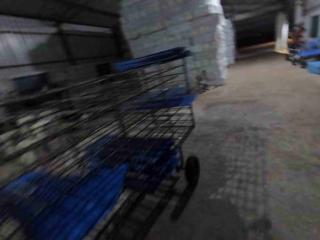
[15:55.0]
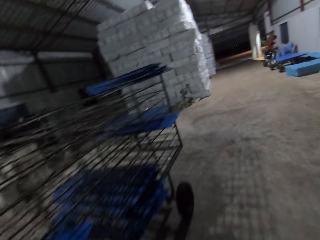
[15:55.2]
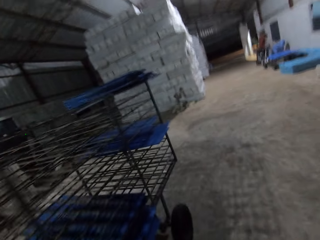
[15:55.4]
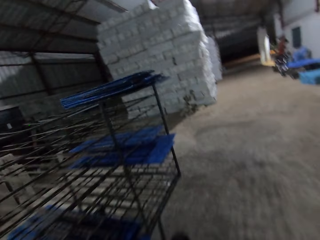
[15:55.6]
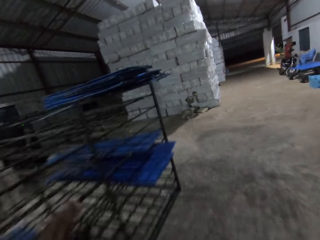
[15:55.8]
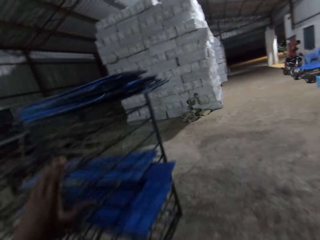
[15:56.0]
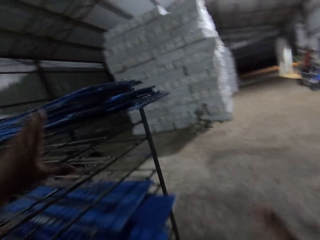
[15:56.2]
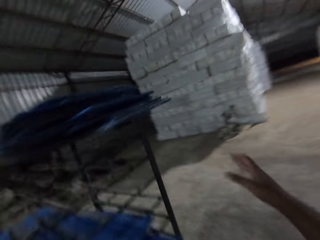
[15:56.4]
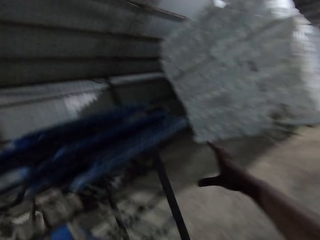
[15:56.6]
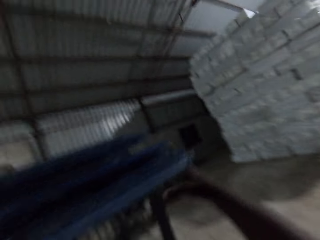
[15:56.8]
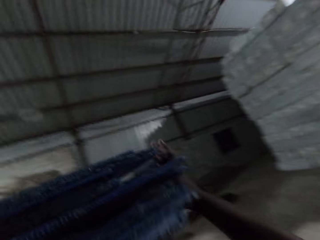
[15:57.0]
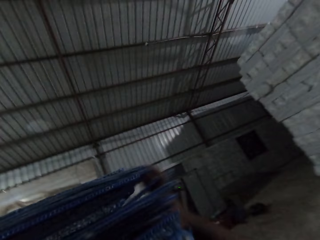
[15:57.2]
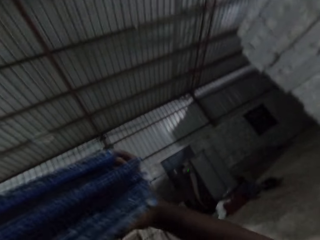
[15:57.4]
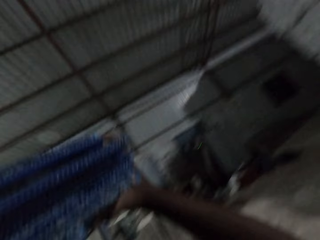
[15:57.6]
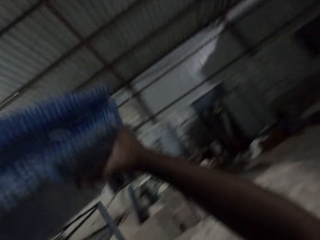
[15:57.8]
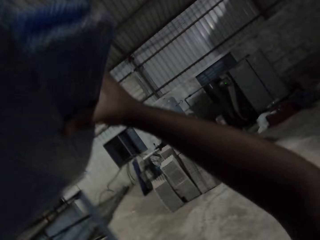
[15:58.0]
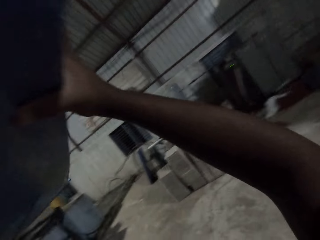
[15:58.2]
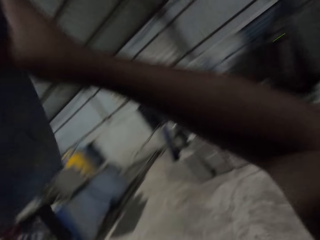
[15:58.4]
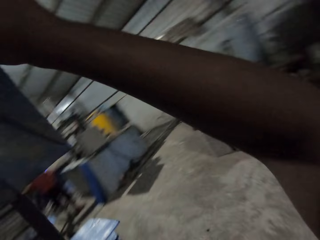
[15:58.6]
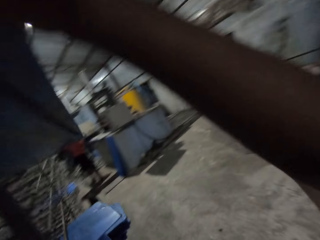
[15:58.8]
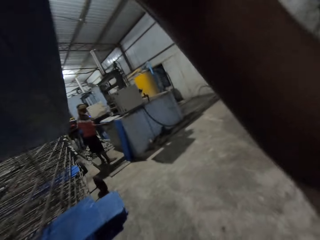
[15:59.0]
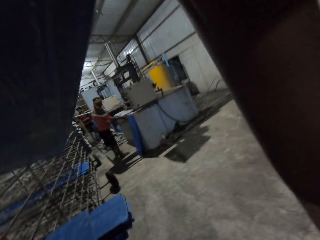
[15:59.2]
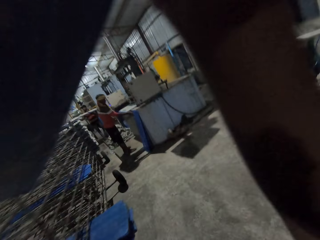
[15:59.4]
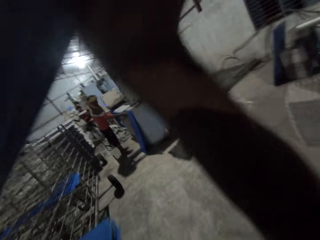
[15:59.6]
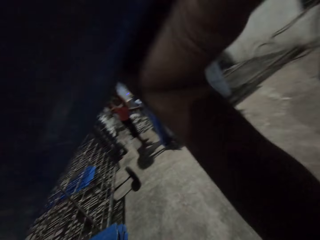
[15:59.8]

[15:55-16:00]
The camera wearer carries boards from the cart with his hands. He grabs the cartons. He moves in the workshop.

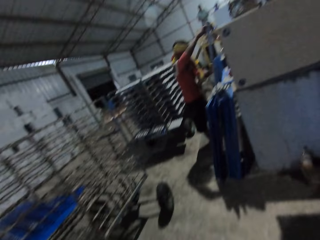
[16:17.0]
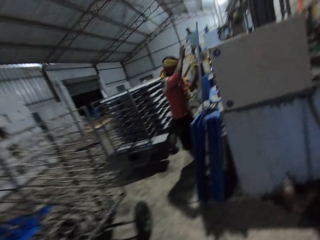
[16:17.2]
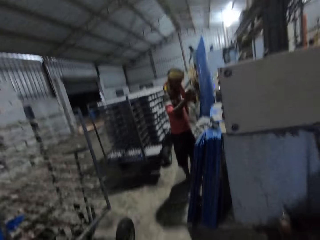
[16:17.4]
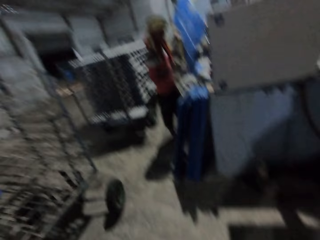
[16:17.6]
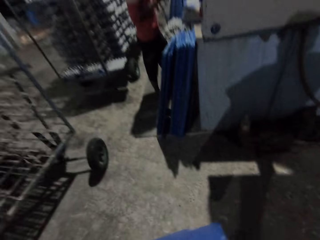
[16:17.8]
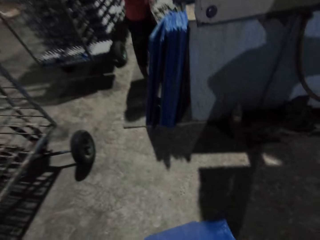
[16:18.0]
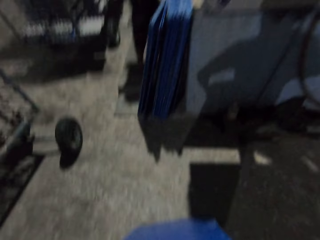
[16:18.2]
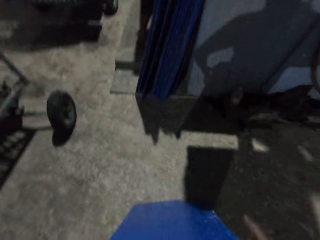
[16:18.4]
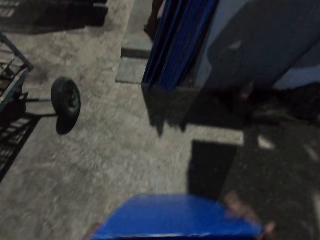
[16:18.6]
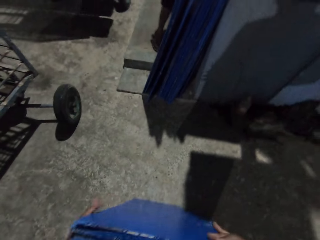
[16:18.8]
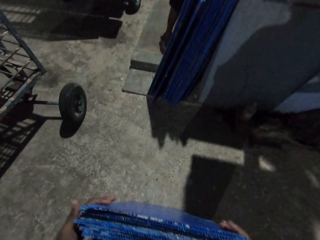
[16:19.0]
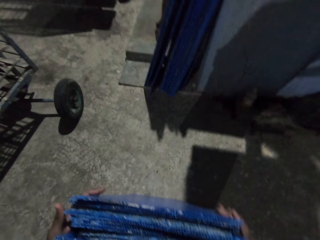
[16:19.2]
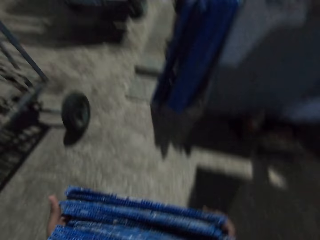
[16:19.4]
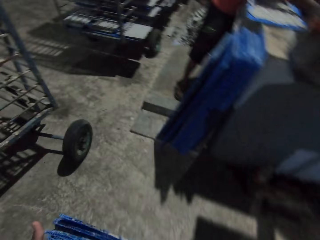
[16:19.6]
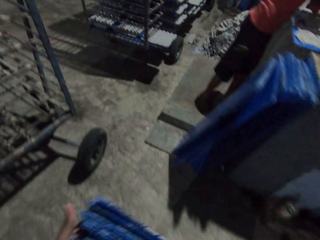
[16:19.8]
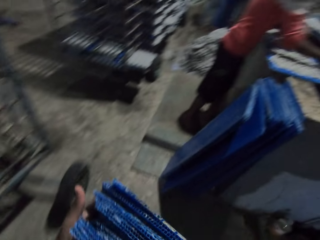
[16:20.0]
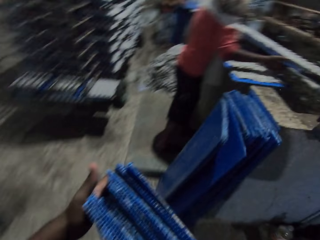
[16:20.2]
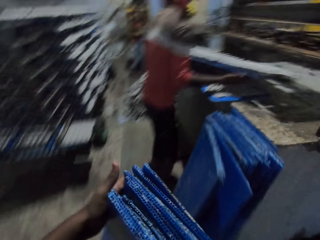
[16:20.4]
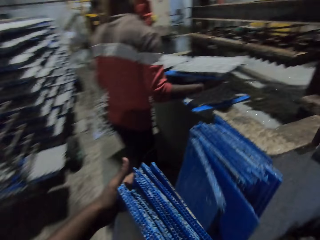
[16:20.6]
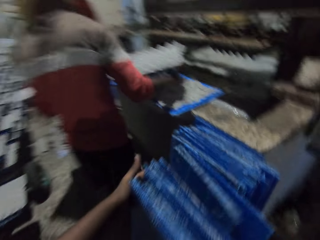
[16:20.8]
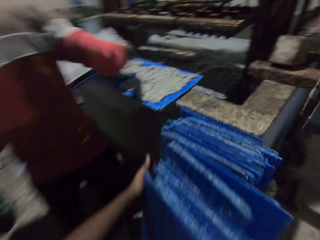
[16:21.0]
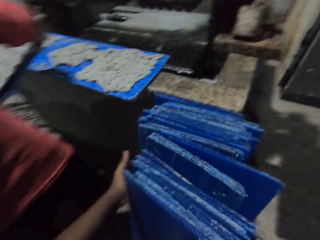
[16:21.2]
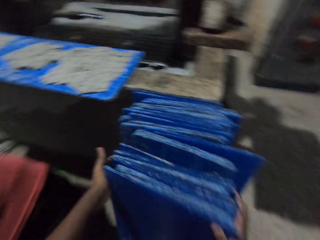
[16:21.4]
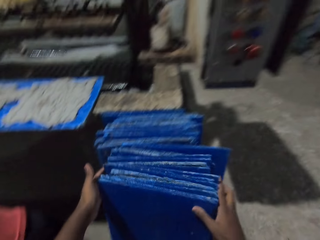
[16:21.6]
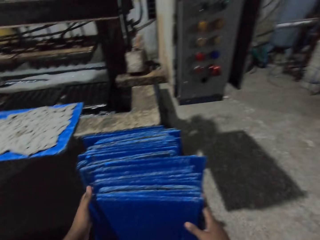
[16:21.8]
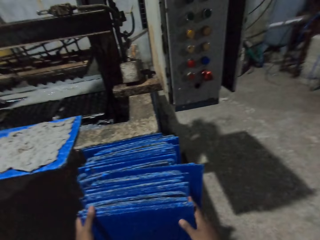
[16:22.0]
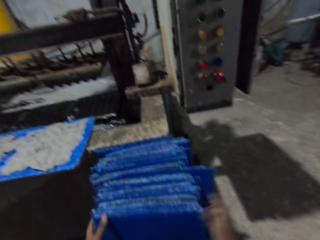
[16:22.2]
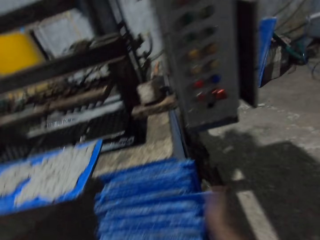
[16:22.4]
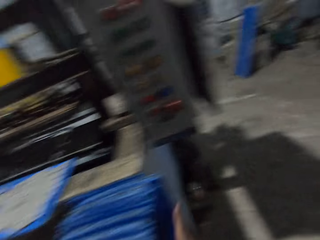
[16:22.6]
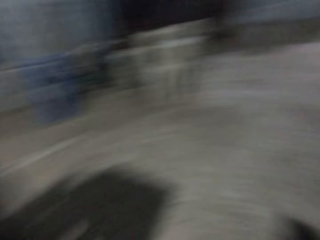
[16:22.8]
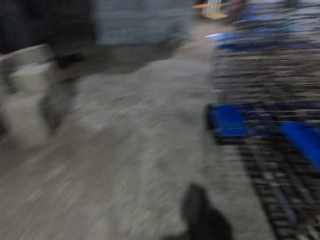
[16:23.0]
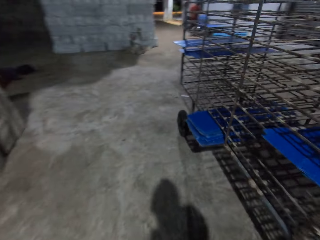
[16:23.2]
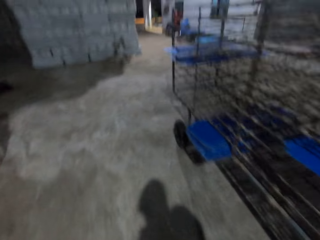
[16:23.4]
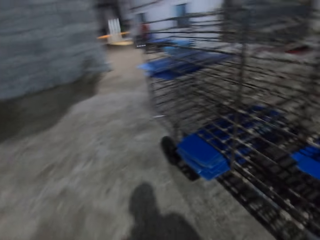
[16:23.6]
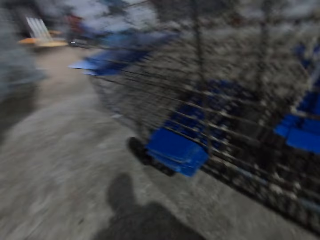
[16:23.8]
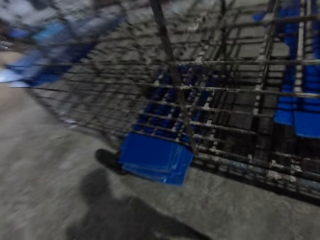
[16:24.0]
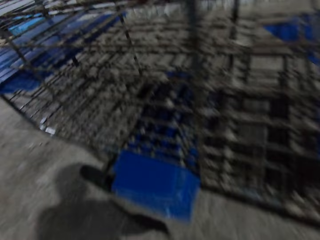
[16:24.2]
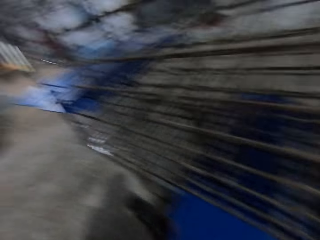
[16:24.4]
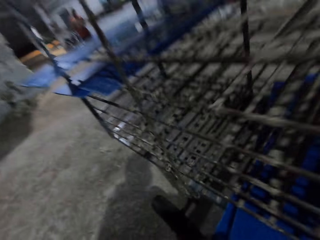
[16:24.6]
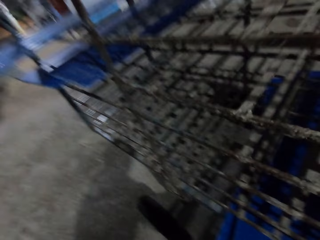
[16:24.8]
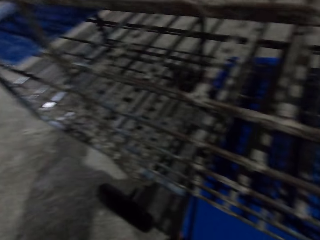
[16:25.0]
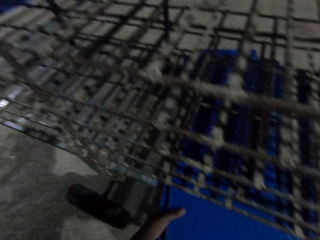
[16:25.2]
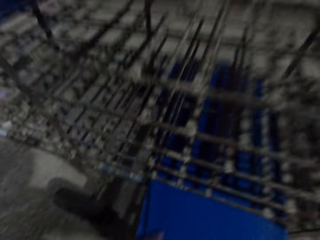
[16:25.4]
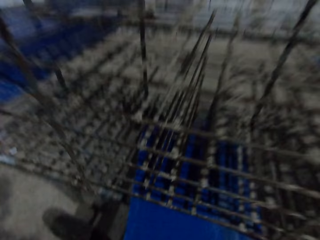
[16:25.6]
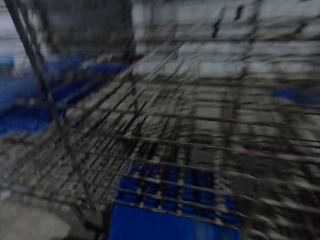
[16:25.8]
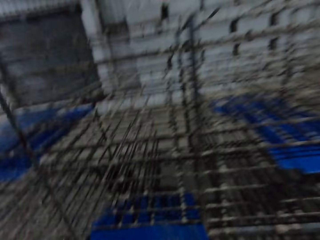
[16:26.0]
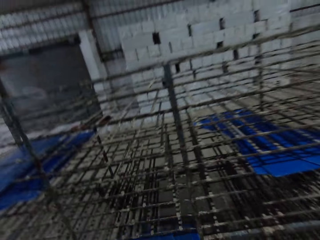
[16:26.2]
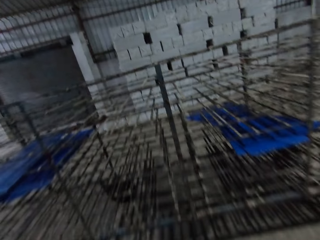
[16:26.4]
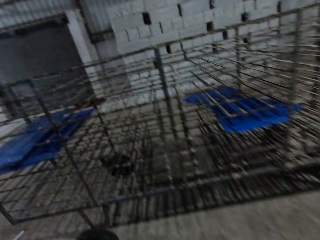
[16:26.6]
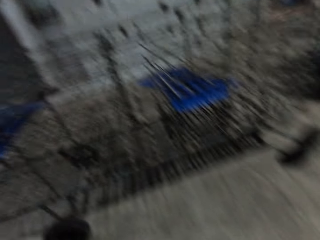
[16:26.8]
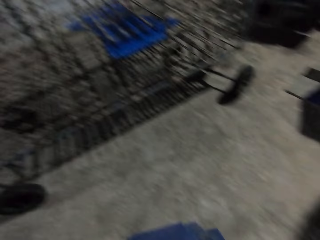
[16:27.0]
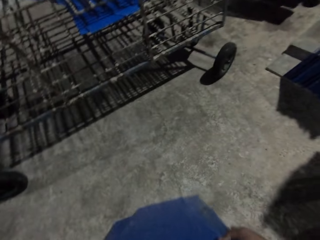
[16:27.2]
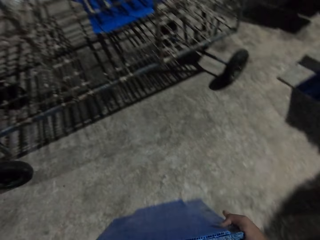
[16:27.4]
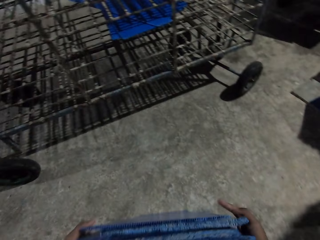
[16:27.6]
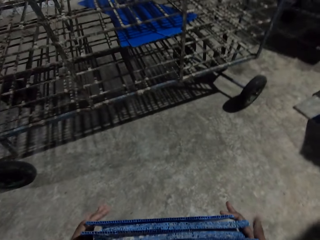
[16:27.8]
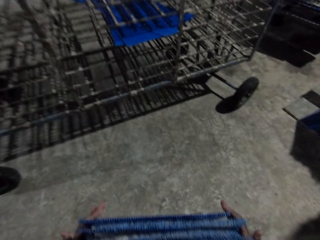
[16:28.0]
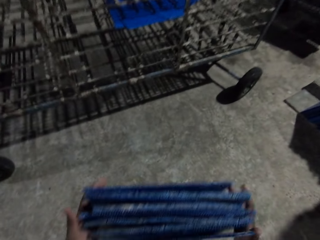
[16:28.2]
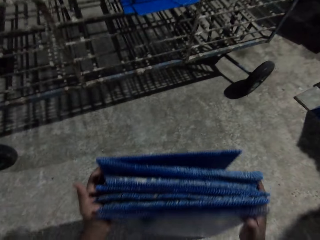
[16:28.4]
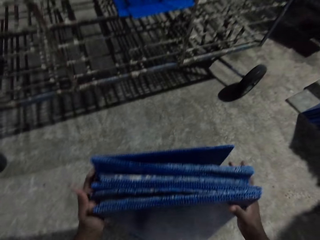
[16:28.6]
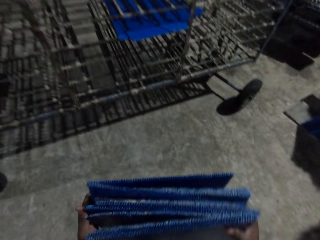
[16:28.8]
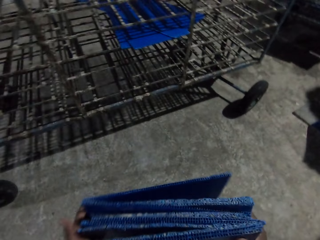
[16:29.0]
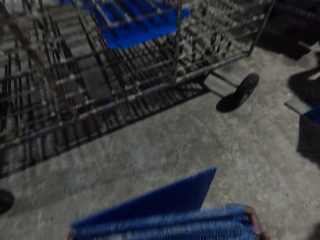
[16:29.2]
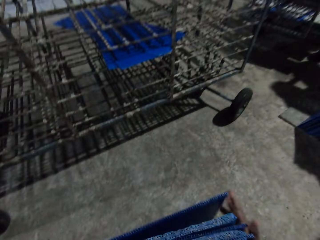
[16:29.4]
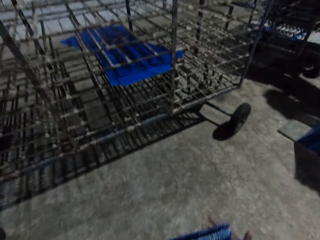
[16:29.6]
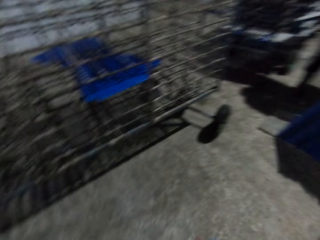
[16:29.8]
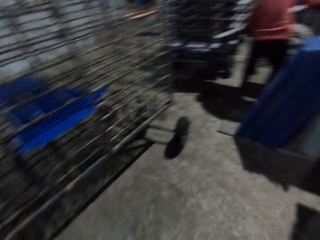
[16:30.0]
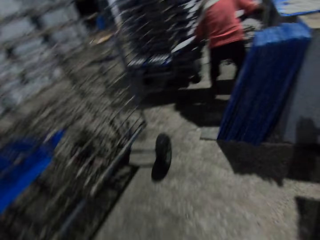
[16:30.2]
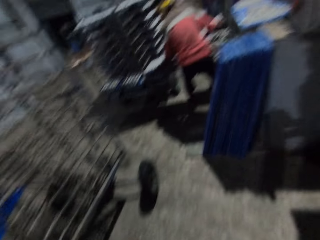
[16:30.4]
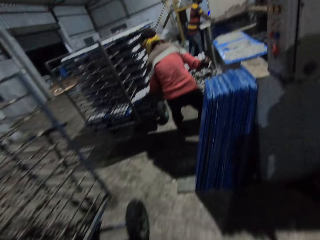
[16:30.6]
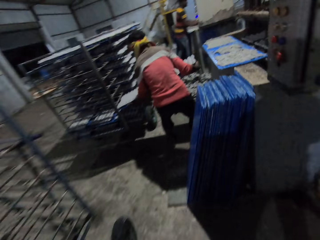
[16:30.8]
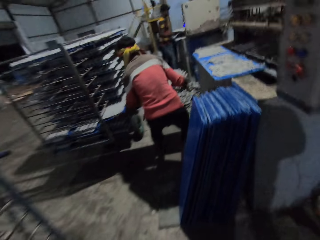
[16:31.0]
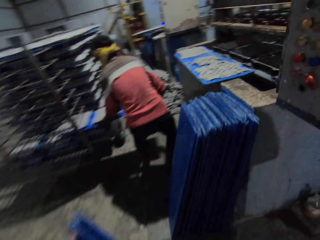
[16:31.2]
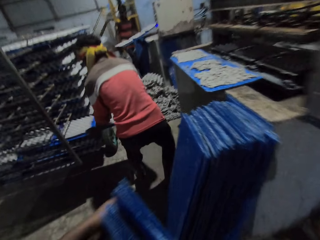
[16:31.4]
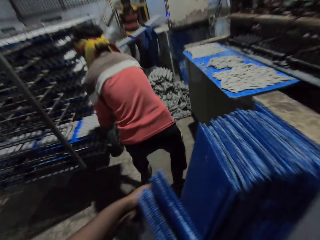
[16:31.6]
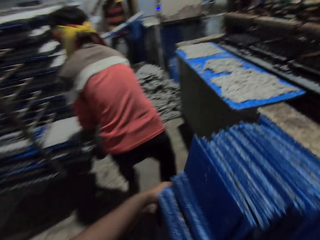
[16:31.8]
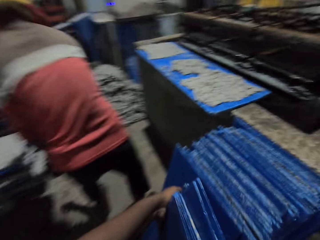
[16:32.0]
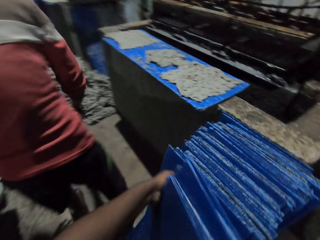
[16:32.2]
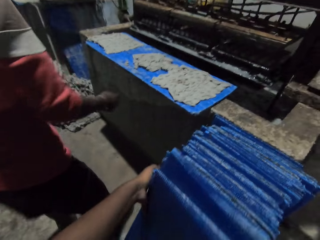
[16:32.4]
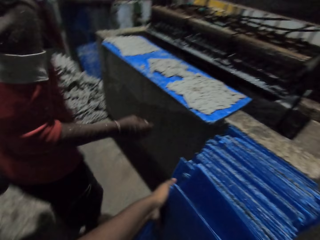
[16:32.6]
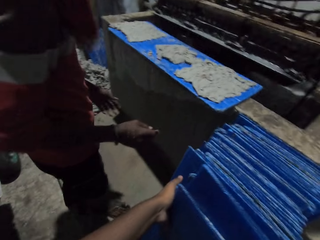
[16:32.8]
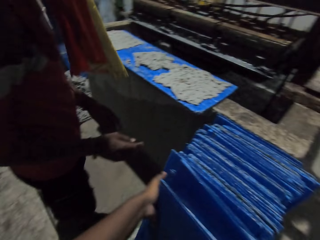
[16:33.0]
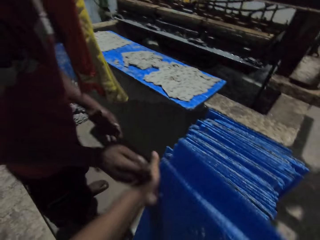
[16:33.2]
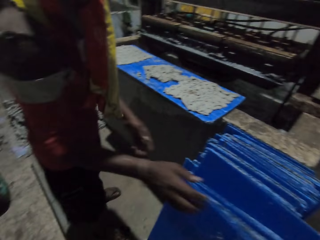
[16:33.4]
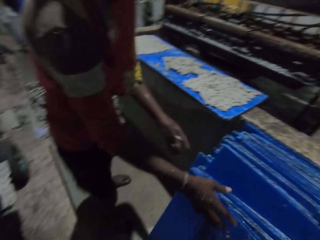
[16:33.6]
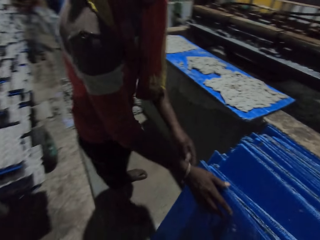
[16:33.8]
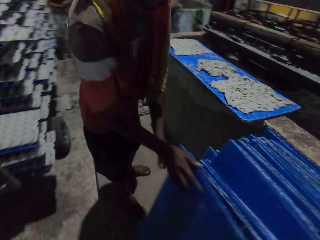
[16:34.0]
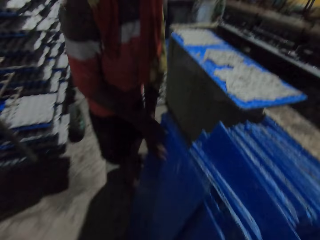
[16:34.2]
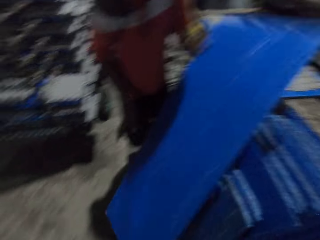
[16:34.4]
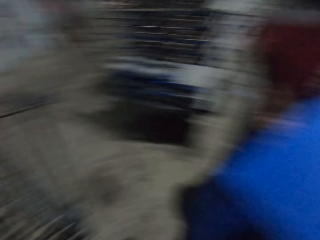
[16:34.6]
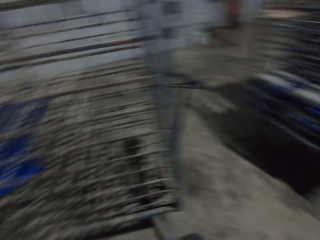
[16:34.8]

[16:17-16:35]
The camera wearer moves in the workshop. He arranges the boards on the floor with his hands. He moves the boards to the side of a man with his hands. The man carries a board of paper crates from the egg crate machine with his hands. The camera wearer arranges the boards with his right hand. He moves to the cart with his hands. He pulls out boards from the cart with his hands. He arranges the boards on the floor with his hands. The man places the board of paper crates into the cart with his hands. The camera wearer moves with the boards in his hands. Another man carries a board of paper crates with his hands. The camera wearer drops the boards beside the first man with his hands. He arranges the carton together. The first man picks the board from the floor with his hands.
